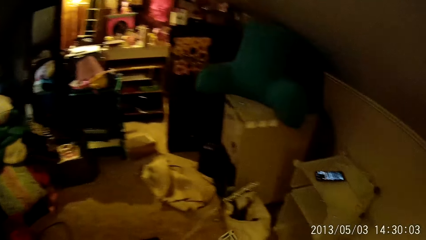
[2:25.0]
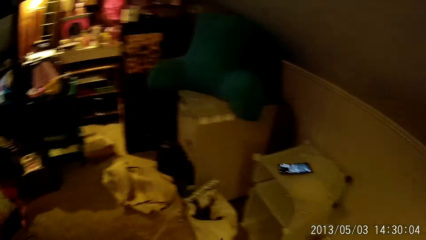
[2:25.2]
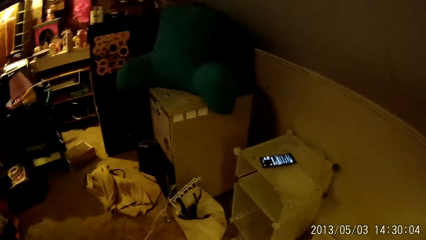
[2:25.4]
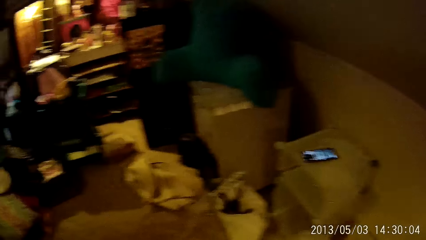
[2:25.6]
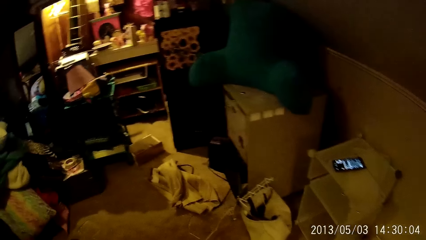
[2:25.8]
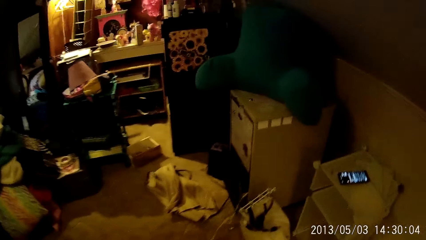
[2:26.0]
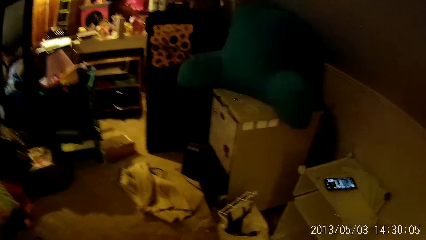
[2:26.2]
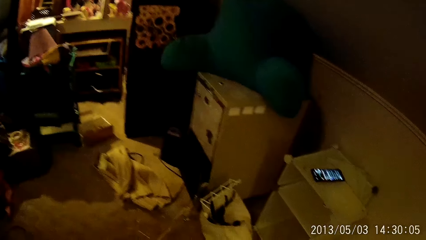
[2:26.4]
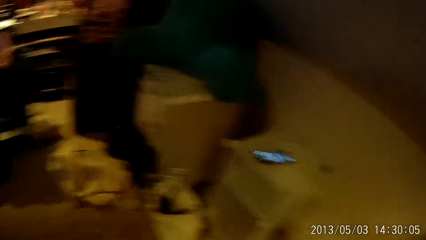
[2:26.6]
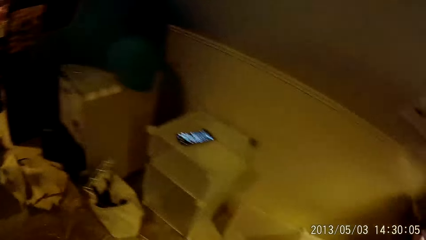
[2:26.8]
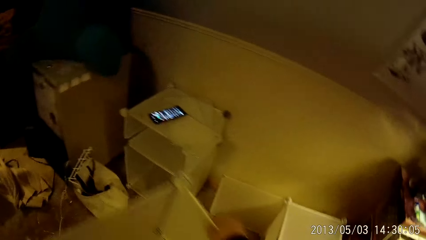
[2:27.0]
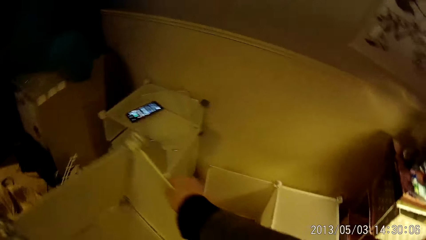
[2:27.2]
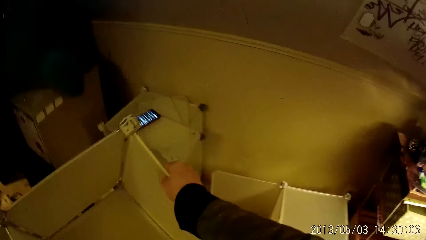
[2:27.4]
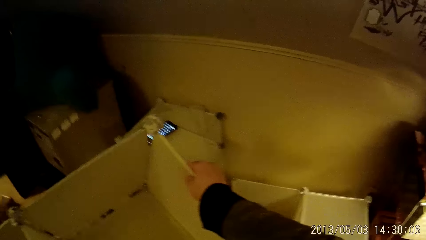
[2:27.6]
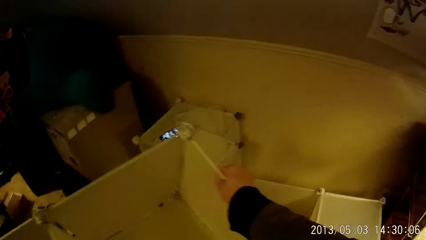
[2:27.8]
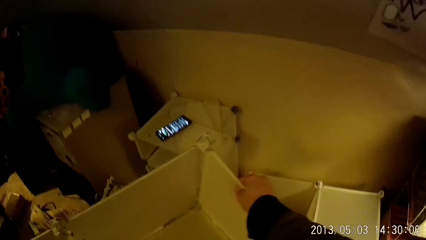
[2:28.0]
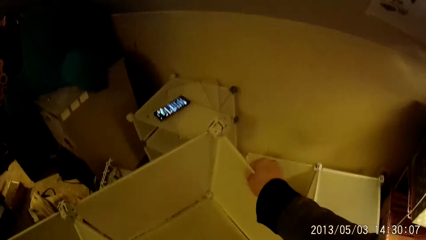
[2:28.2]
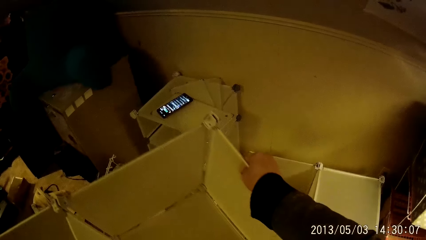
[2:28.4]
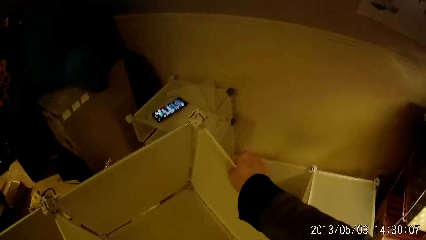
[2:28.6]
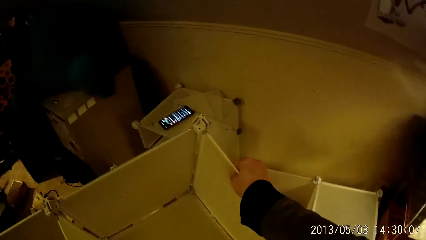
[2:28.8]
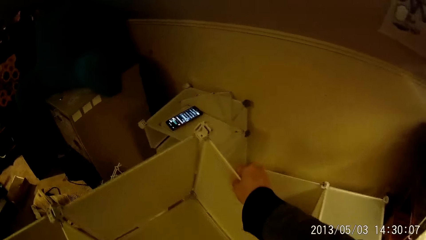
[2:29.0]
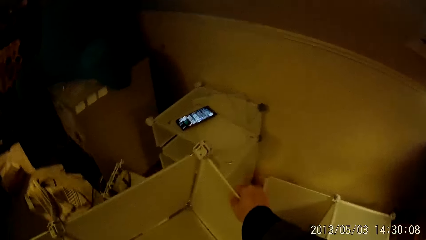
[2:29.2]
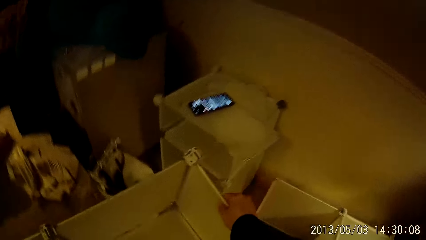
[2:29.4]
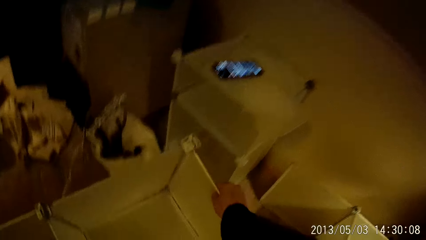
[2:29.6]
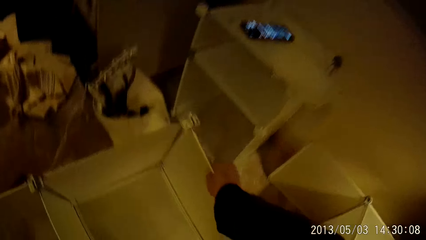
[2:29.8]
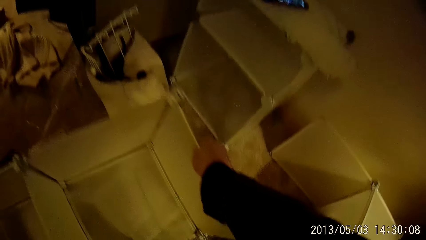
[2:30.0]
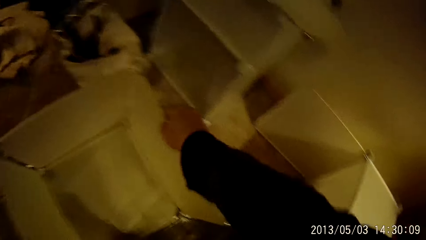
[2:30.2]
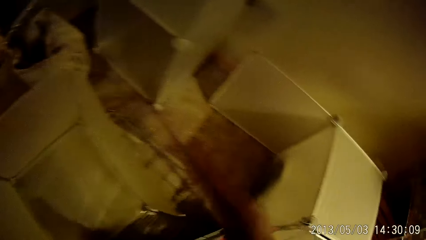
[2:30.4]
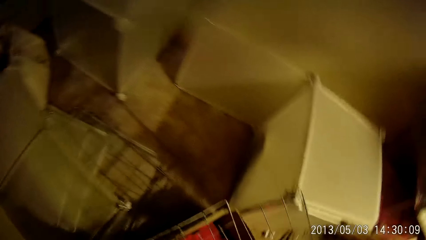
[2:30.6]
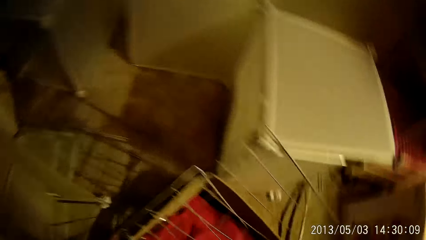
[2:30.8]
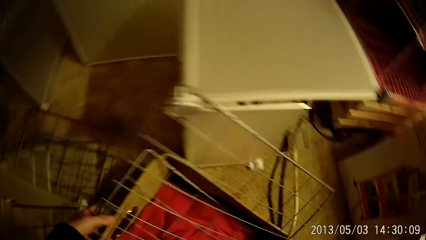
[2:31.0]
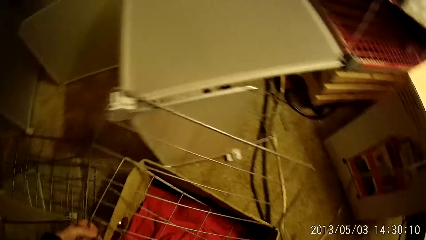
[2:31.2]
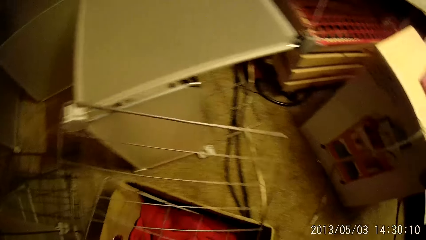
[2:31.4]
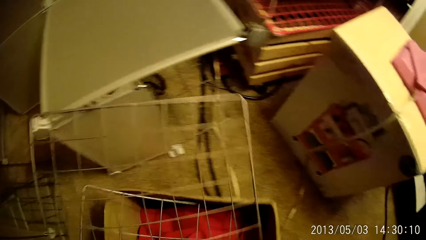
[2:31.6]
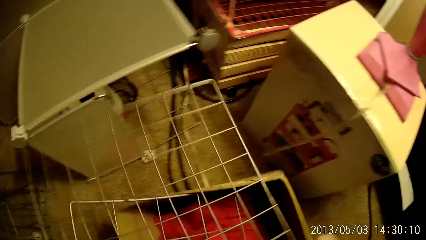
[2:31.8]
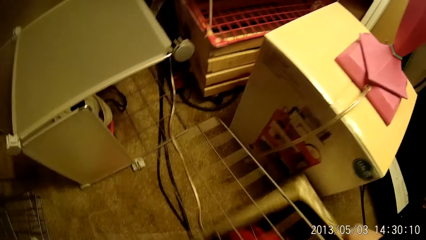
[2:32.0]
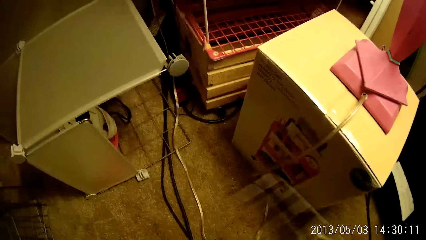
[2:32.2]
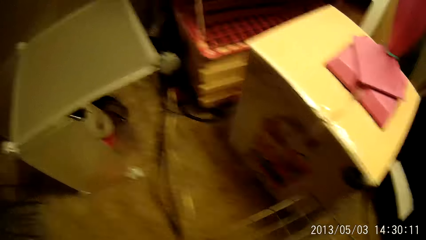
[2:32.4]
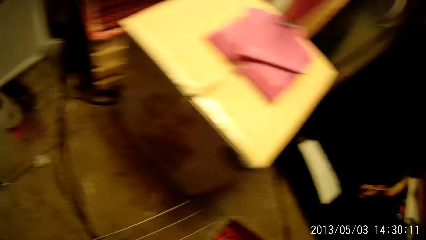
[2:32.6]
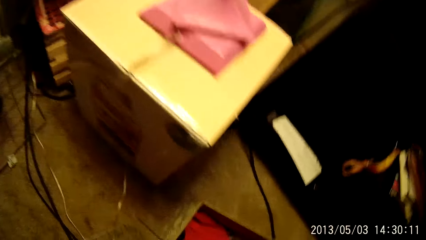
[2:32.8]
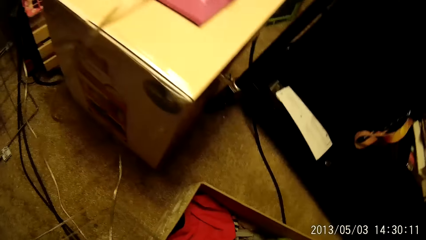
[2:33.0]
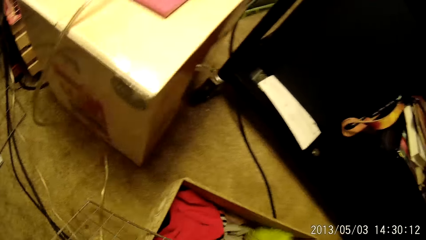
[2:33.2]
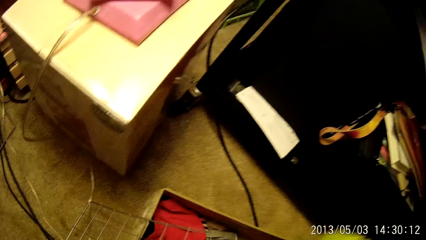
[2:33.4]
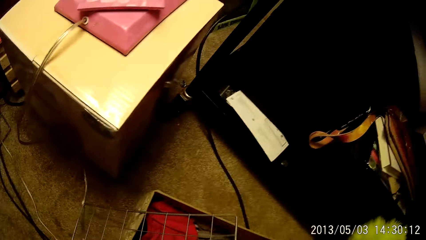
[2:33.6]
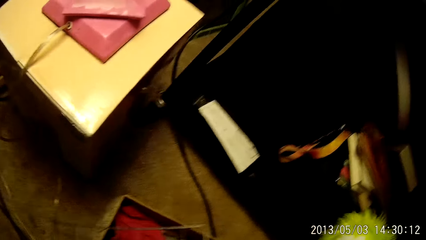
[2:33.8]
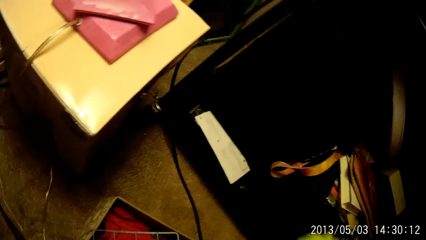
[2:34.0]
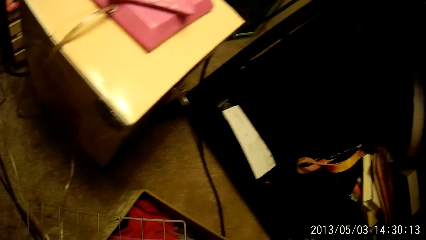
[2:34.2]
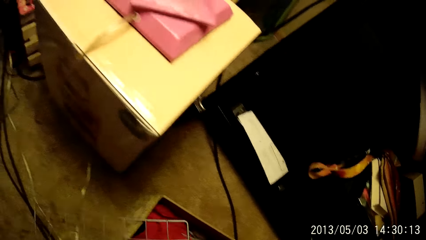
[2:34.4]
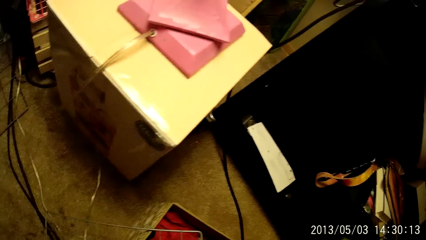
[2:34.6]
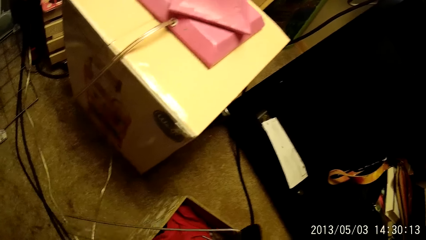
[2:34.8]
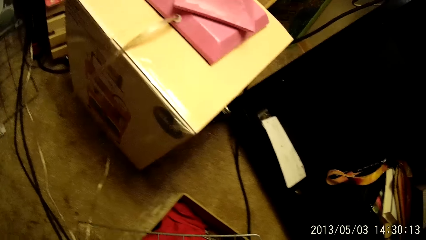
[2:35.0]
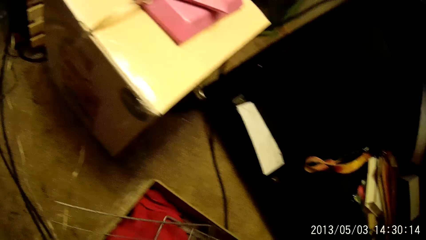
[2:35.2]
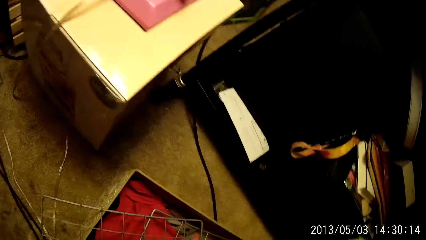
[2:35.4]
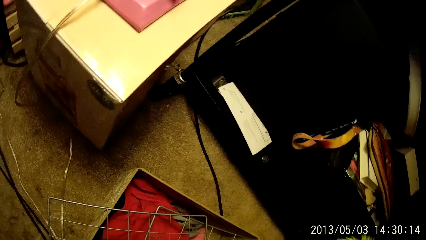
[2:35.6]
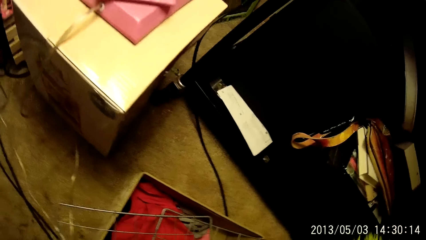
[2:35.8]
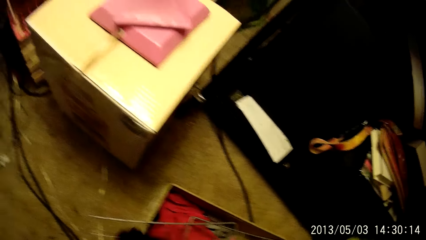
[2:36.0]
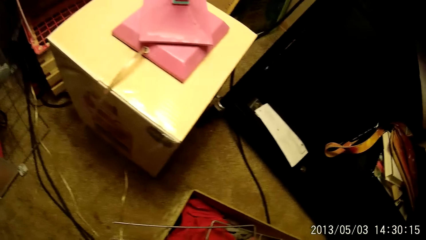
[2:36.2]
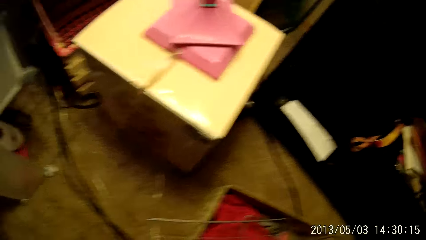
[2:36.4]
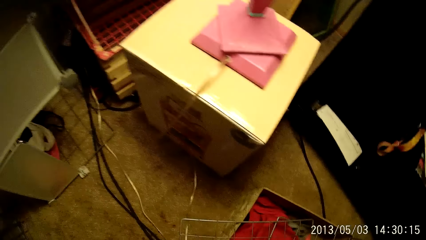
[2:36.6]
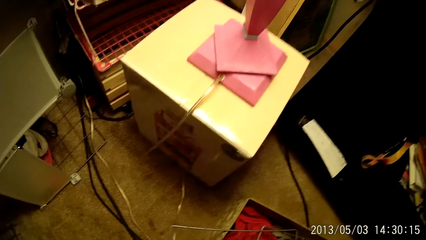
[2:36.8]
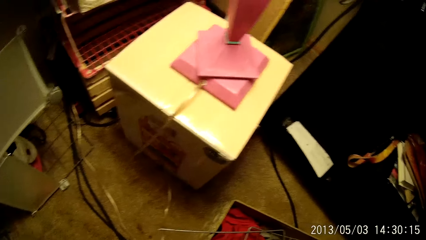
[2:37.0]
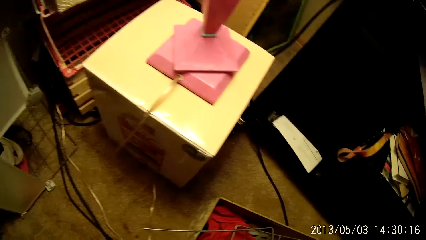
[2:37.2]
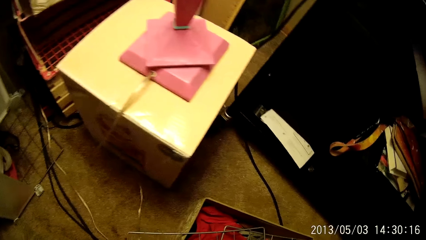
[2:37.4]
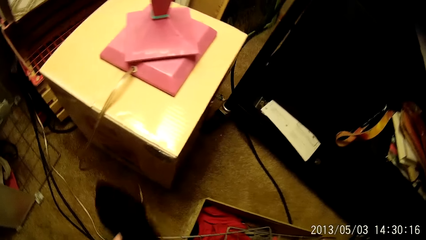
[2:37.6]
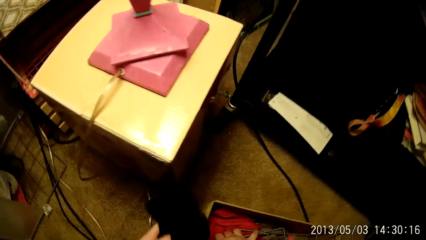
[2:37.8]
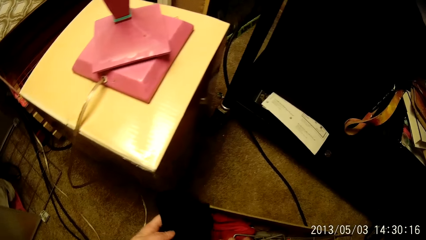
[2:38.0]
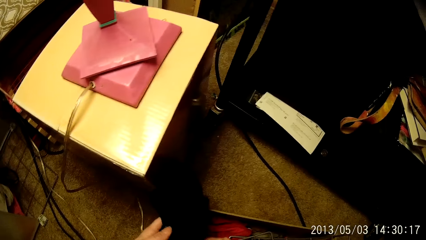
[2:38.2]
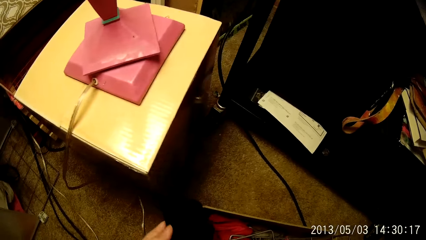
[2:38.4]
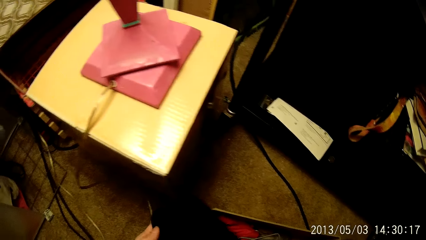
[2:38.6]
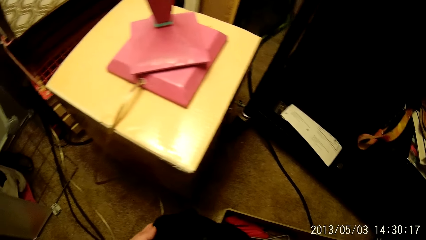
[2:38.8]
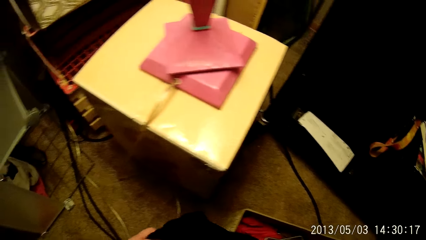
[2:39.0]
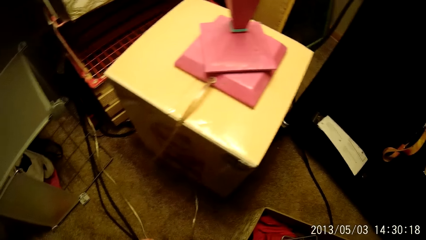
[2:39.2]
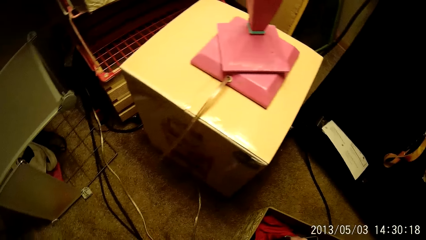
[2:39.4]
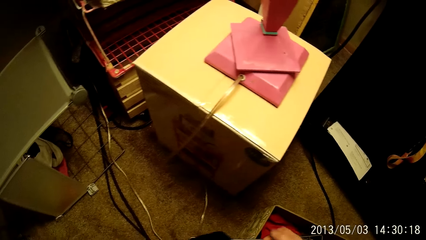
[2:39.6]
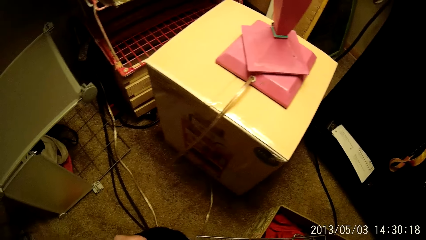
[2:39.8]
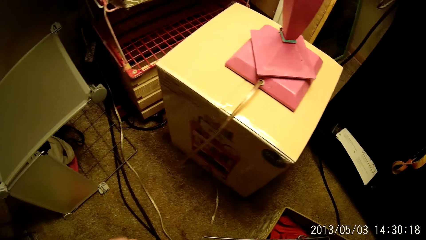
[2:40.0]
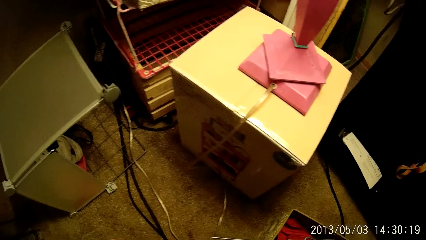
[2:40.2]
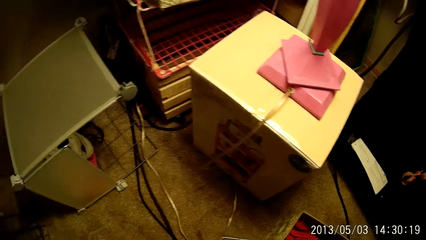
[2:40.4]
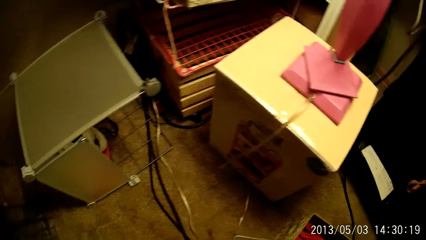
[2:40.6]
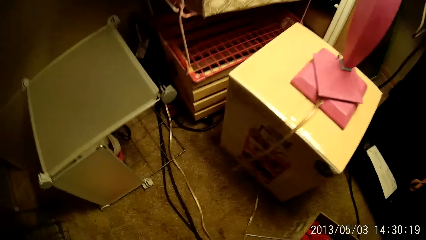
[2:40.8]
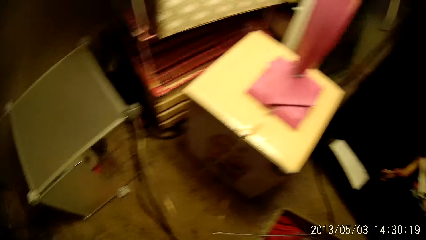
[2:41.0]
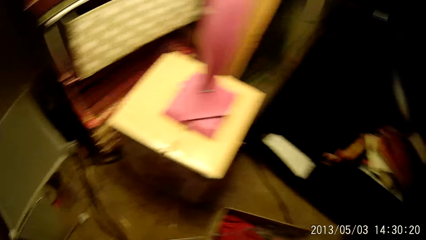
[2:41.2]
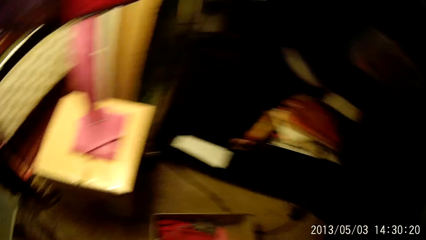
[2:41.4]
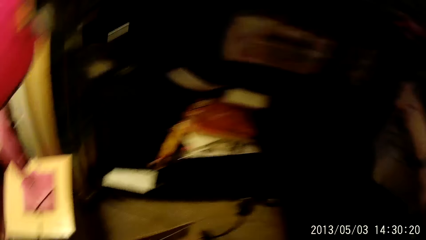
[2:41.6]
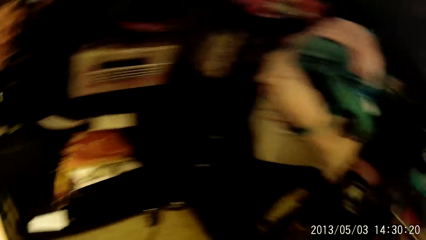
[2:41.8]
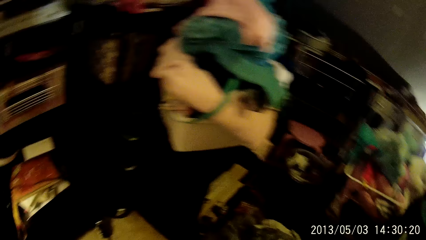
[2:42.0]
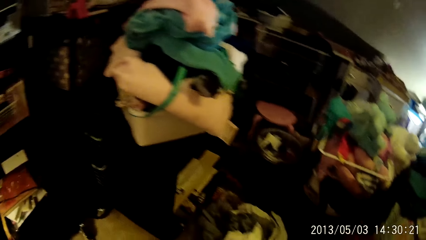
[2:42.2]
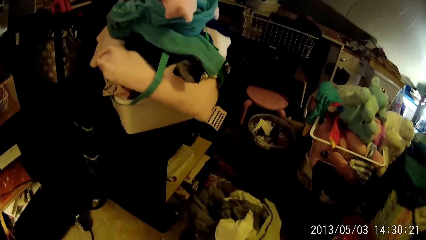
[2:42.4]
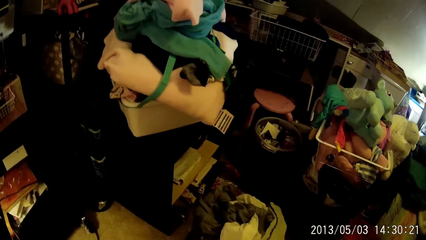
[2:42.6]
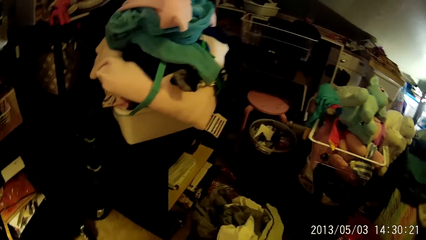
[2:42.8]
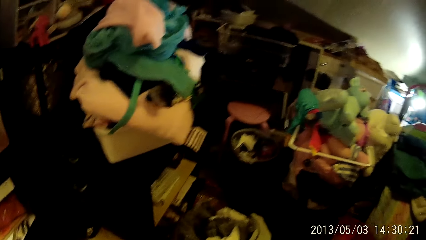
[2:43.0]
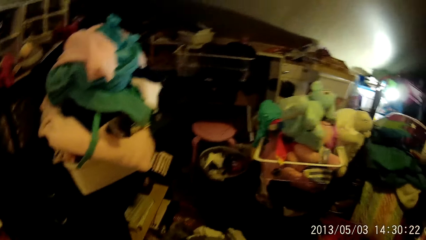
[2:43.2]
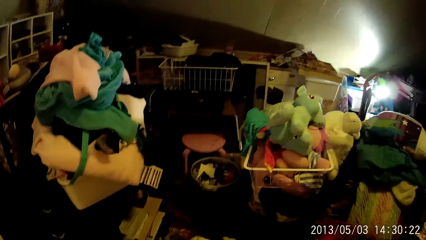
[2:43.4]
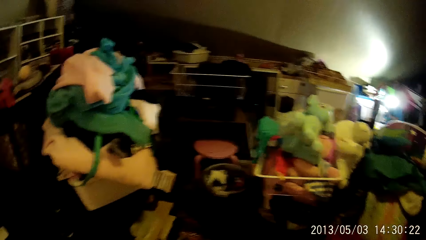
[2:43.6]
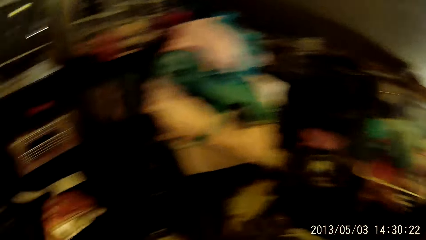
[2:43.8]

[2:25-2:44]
The camera wearer carries the portable storage. She drops the frame on the ground. She moves a box and a slab on the ground. She holds the mesh and puts down the mesh. She moves a cloth from the box. She holds the slab with her left hand. She stretches the cloth with her hands.
